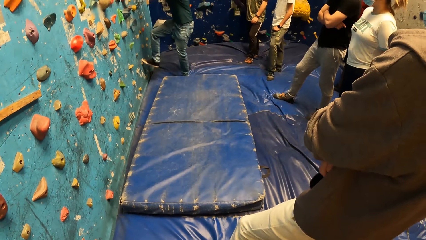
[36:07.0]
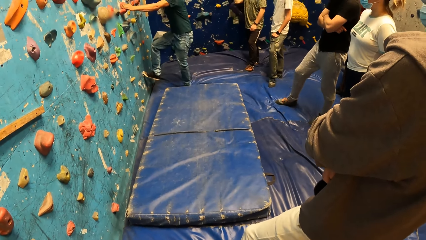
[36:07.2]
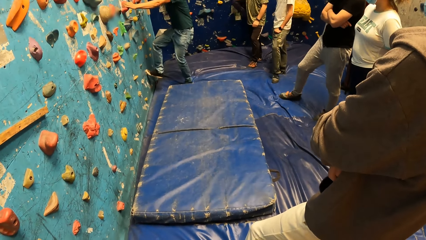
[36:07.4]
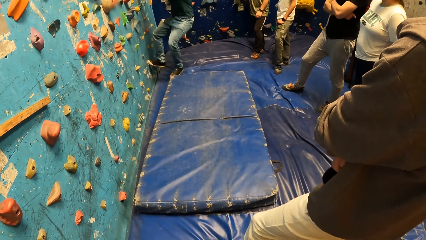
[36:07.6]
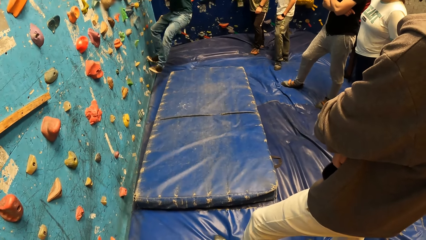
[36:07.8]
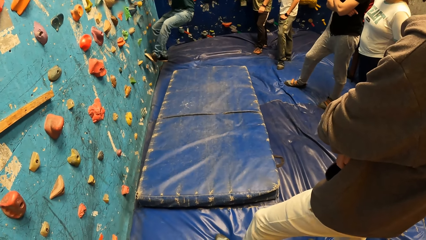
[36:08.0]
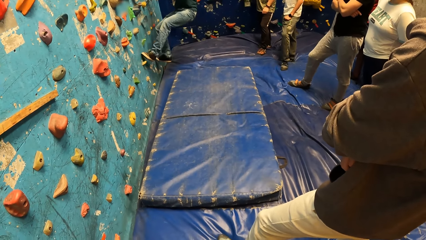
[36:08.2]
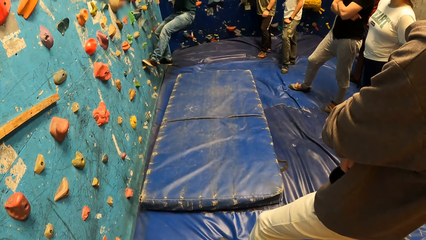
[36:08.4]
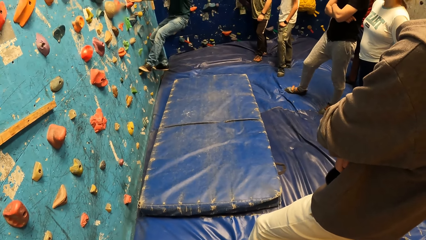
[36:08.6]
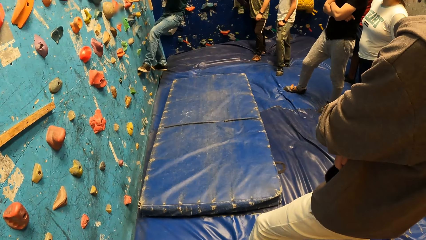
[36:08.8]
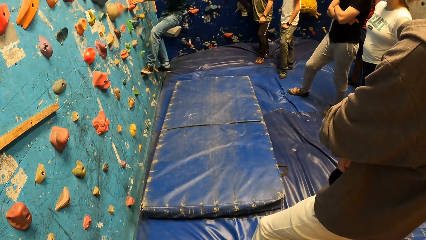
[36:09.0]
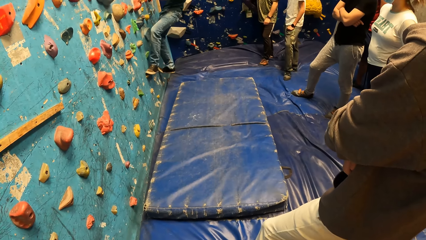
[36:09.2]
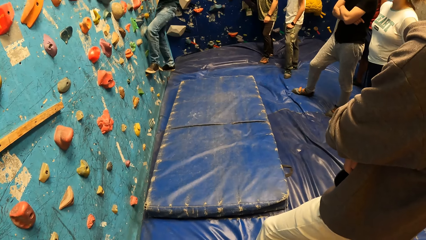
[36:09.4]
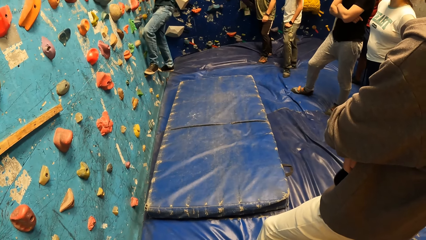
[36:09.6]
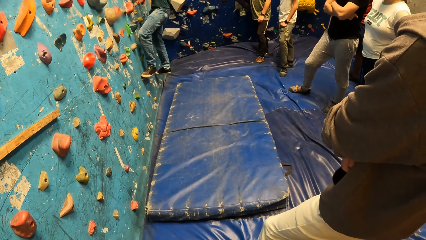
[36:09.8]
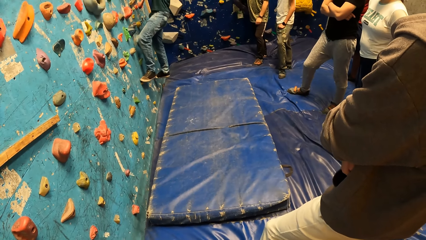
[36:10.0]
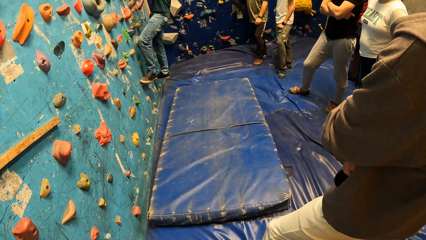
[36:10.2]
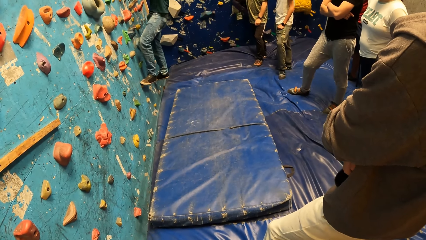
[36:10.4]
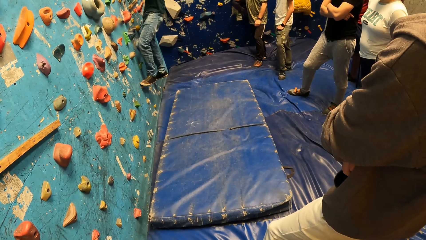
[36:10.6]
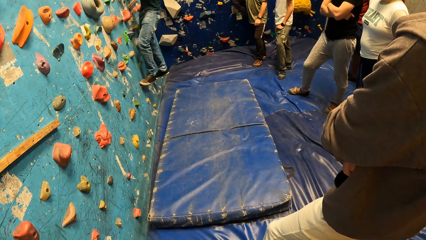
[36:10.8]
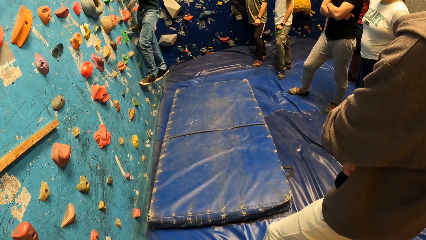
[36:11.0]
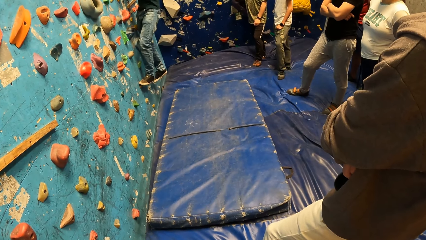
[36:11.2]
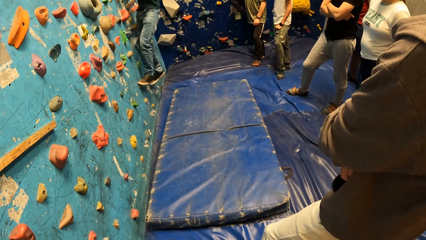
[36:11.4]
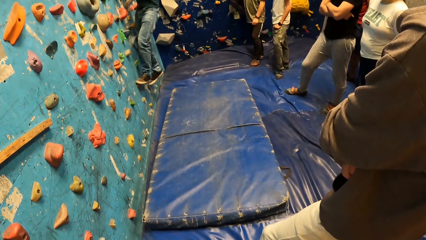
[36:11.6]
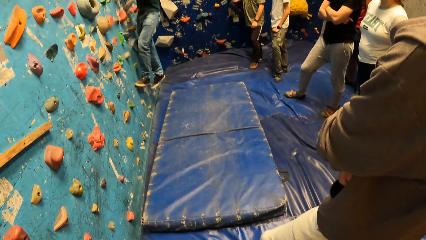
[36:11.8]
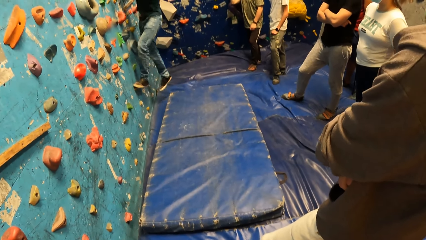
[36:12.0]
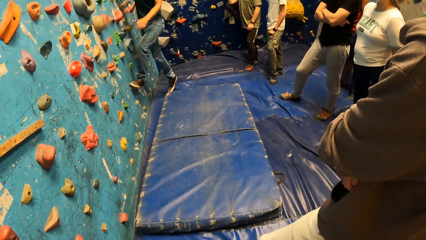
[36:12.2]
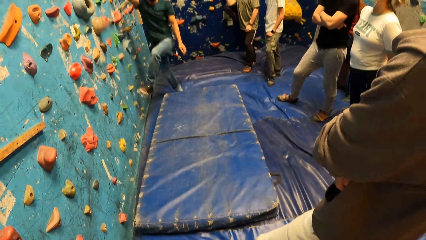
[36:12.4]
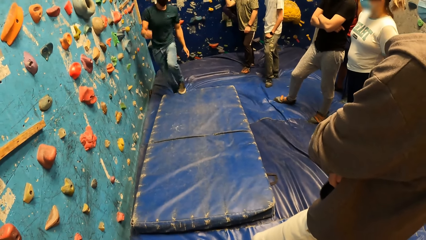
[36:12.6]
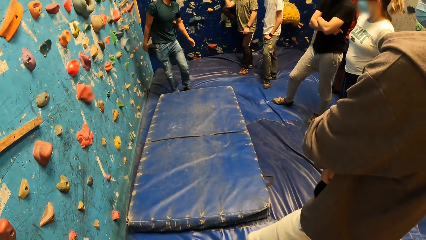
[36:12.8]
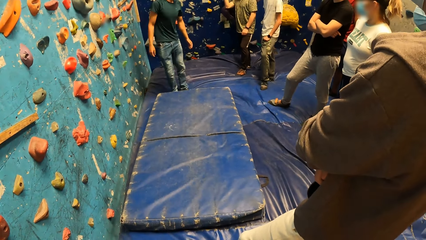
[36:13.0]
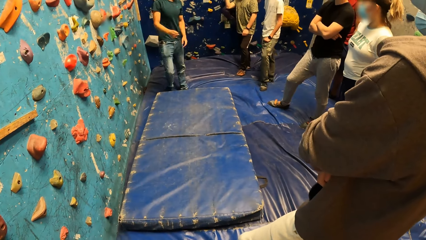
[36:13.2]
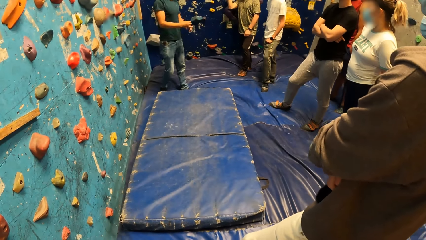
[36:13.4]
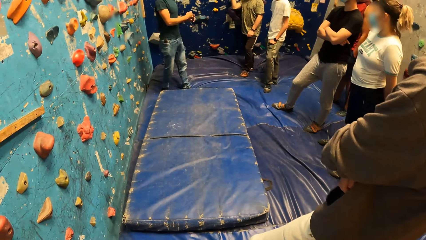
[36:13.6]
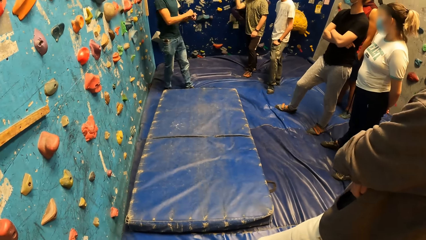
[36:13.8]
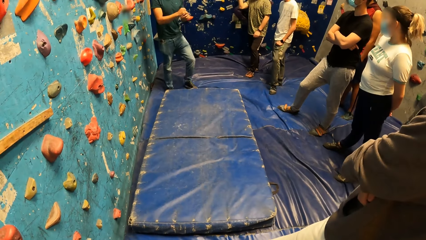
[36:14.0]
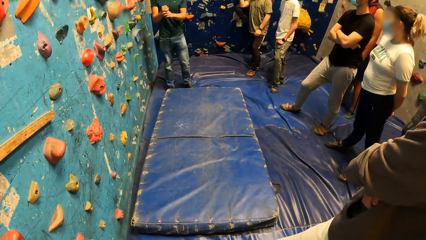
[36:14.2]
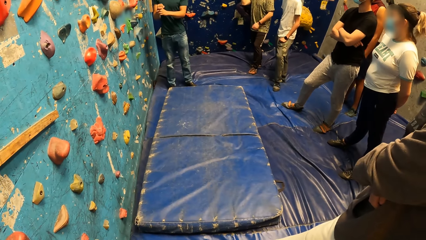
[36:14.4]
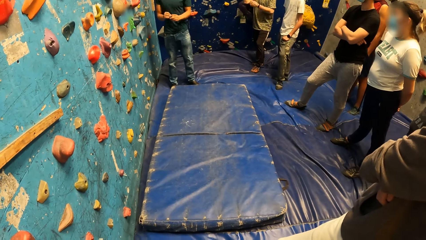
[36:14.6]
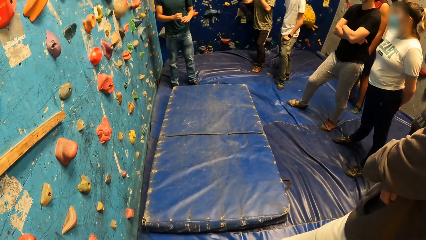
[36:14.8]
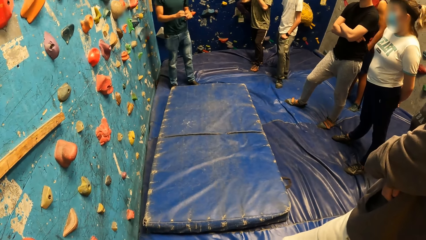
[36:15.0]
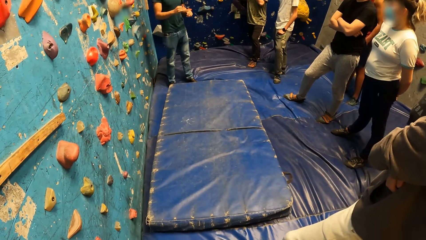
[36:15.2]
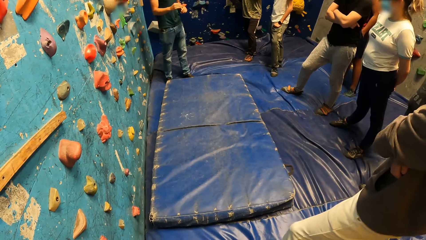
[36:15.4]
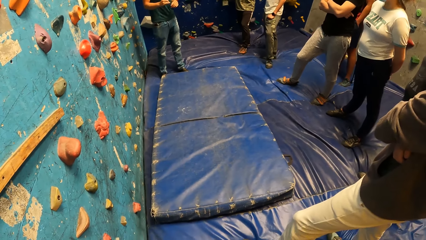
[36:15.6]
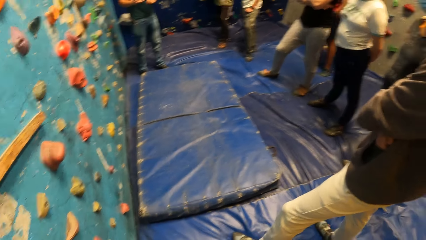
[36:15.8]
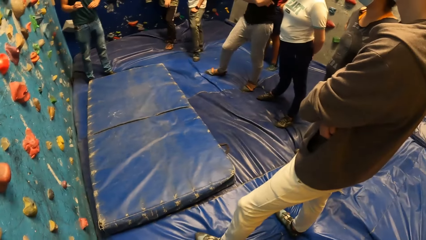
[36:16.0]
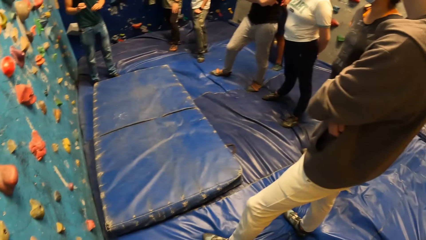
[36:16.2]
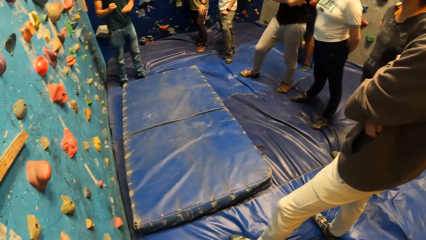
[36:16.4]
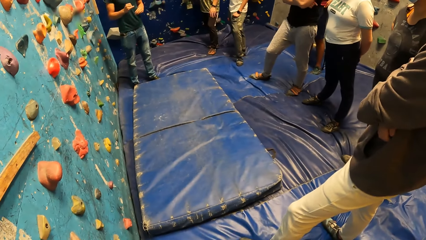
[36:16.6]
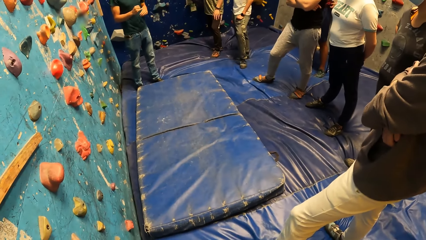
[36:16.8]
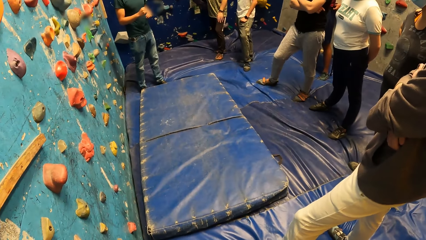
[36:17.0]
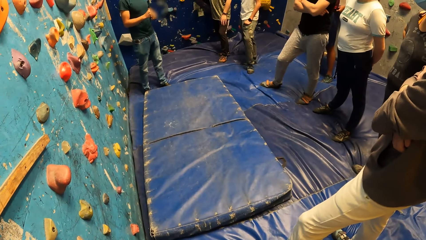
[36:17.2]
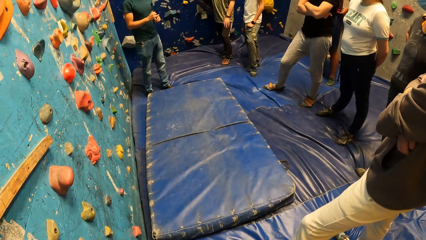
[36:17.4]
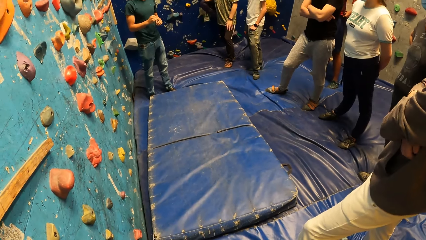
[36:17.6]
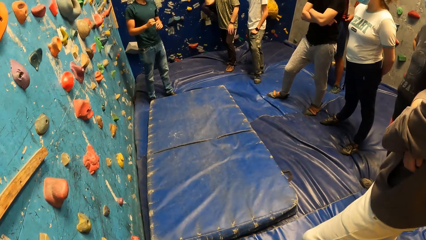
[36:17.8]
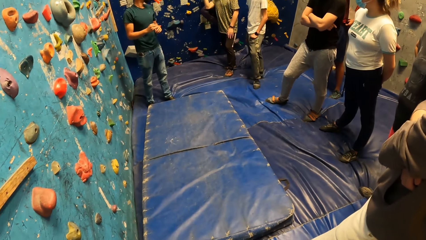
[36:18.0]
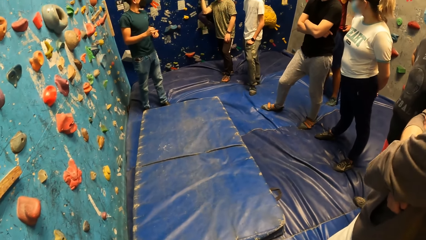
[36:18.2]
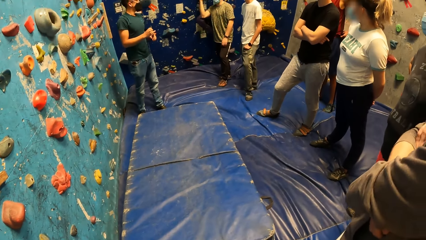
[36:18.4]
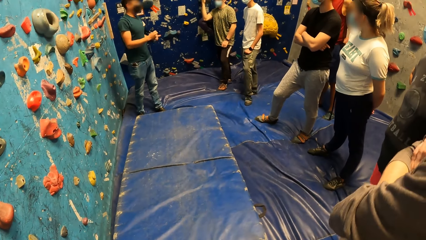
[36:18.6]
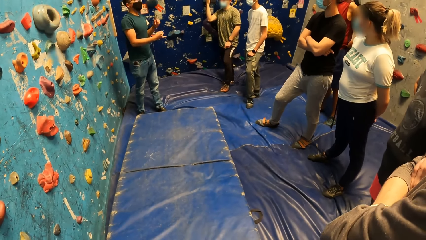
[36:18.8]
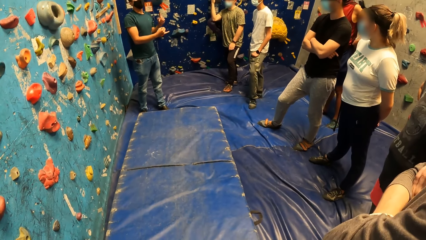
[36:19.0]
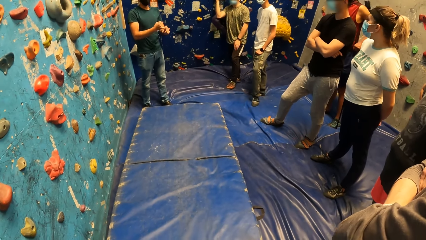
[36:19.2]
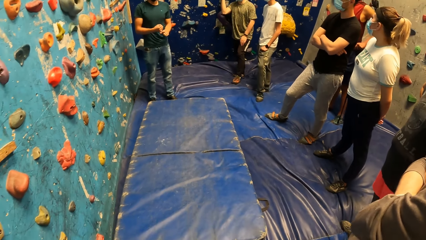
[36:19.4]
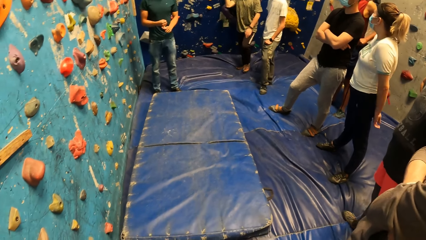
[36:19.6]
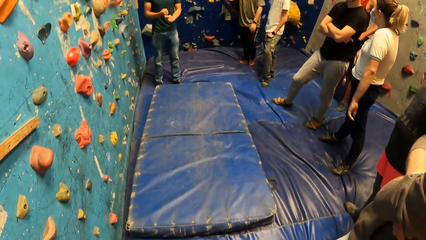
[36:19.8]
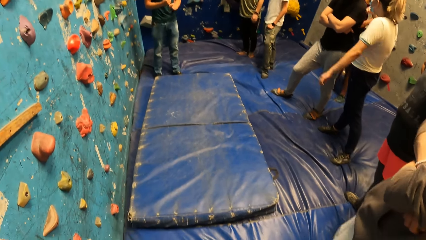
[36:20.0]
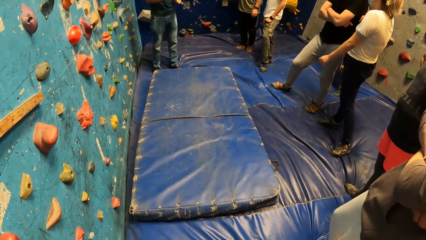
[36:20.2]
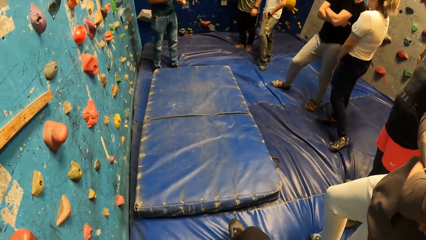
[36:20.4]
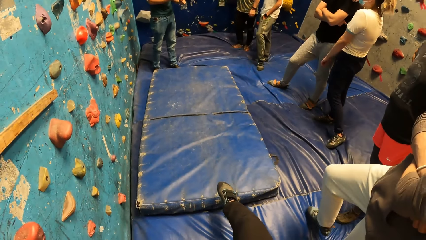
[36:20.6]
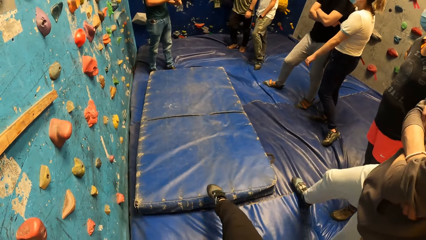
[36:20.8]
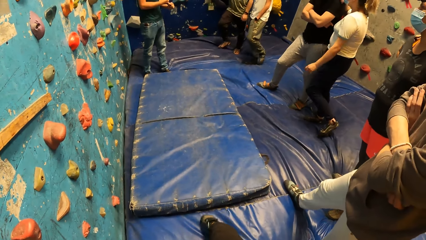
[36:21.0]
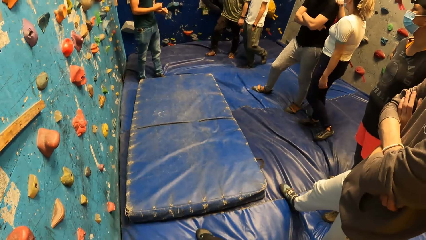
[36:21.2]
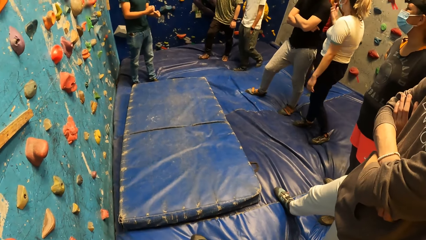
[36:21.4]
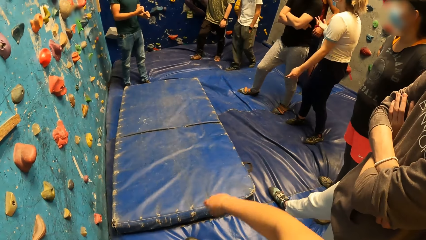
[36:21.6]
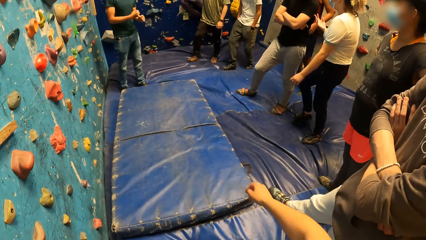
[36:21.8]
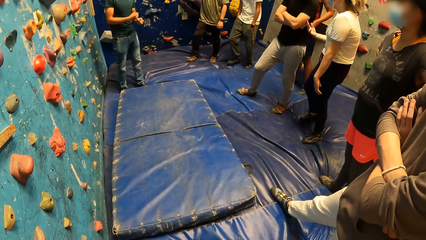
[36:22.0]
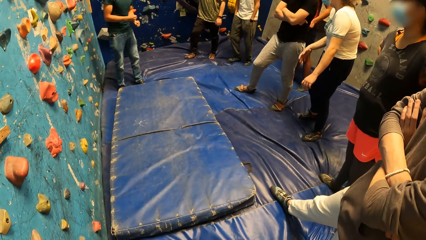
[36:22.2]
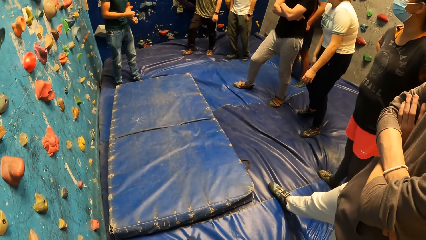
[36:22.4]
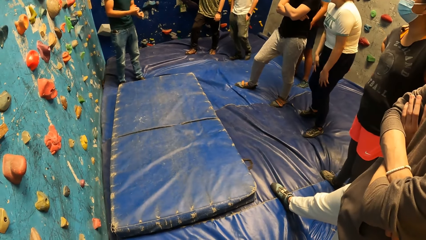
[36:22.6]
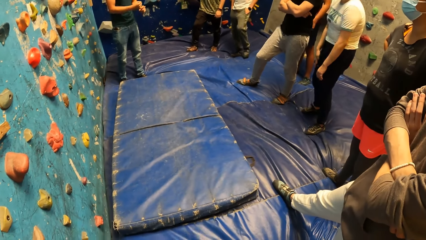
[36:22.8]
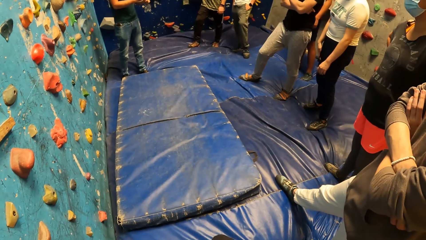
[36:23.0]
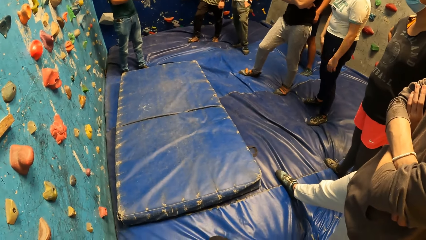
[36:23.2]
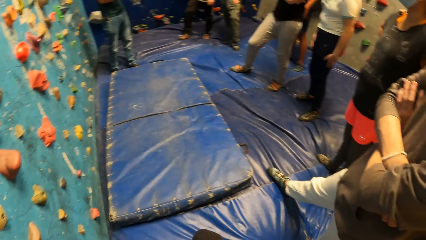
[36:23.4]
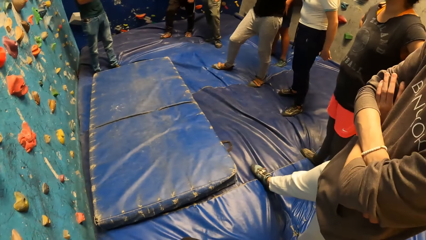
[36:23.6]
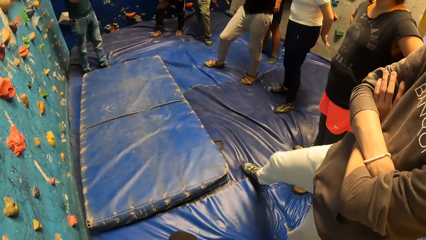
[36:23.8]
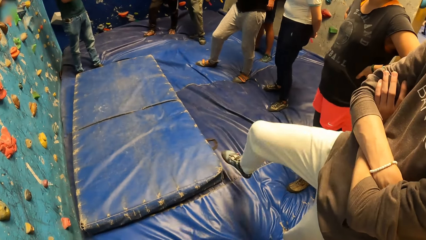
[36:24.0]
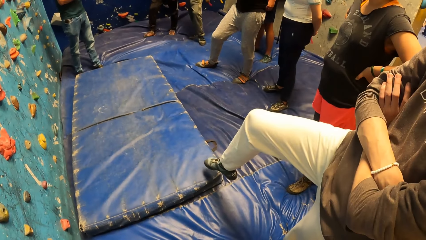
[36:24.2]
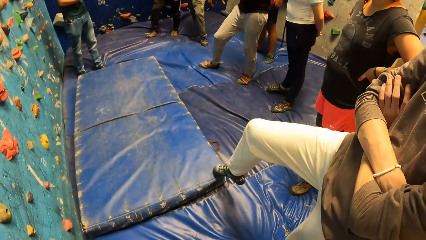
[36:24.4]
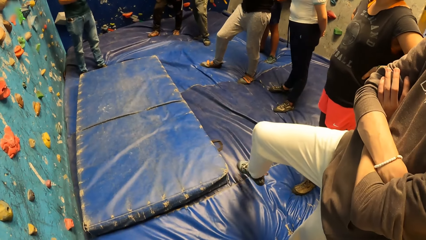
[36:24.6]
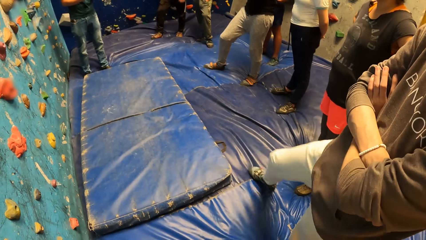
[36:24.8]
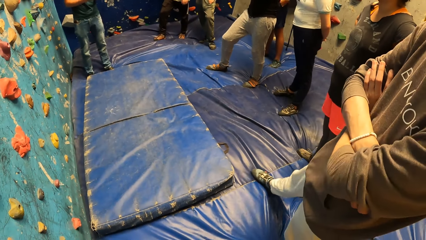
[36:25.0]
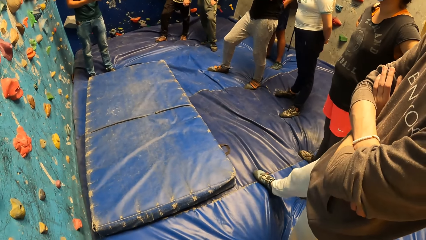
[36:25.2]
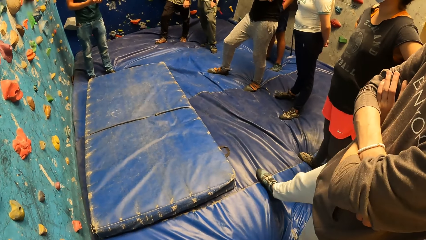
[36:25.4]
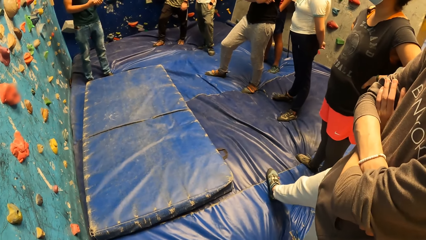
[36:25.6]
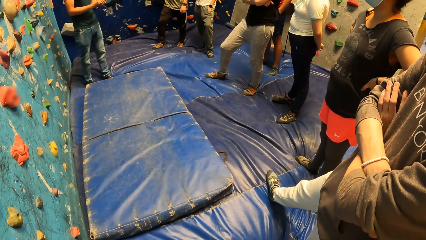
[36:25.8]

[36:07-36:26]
A person climbs on the climbing wall. The camera wearer steps down from the climbing wall. The person talks with gestures. The camera wearer puts her right leg forward. A woman converses with a man. The camera wearer stretches out the right leg. Another man stretches out the right leg.
